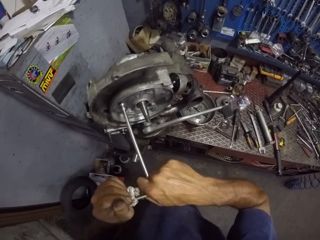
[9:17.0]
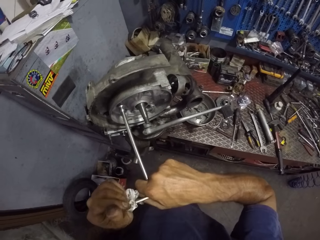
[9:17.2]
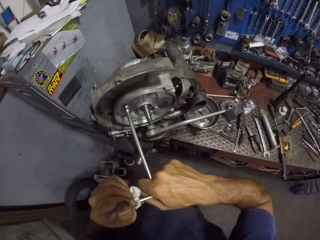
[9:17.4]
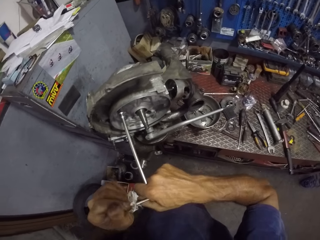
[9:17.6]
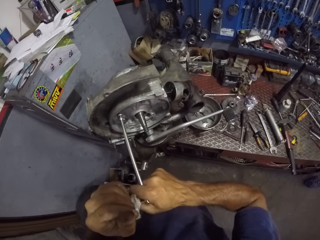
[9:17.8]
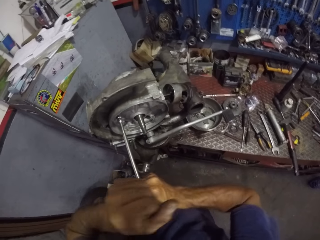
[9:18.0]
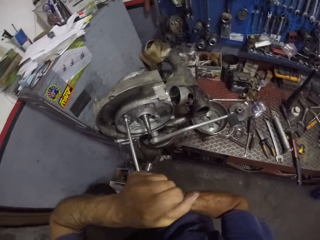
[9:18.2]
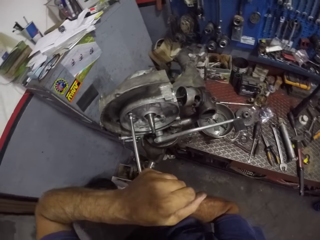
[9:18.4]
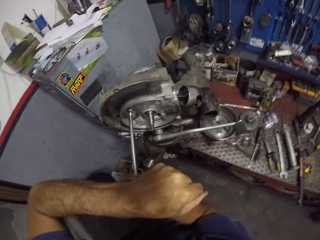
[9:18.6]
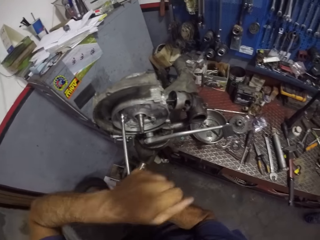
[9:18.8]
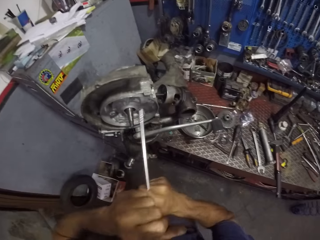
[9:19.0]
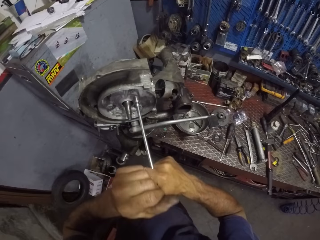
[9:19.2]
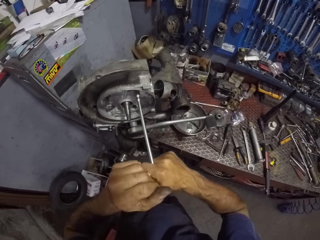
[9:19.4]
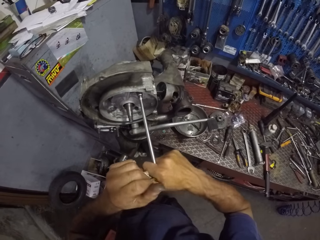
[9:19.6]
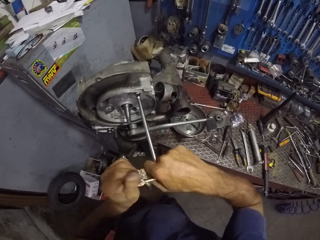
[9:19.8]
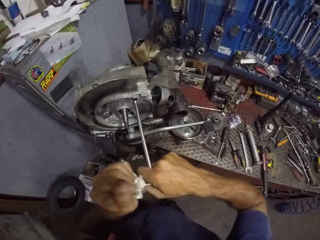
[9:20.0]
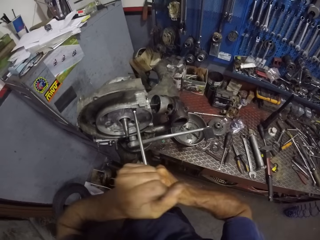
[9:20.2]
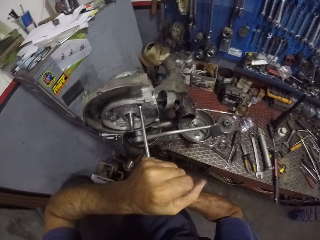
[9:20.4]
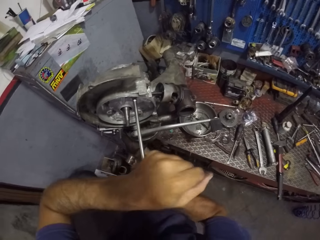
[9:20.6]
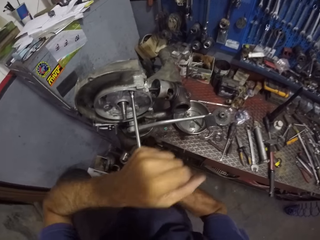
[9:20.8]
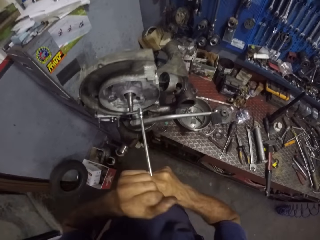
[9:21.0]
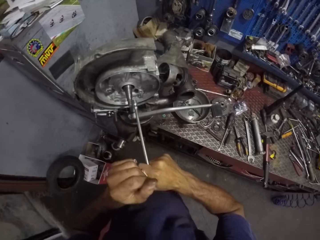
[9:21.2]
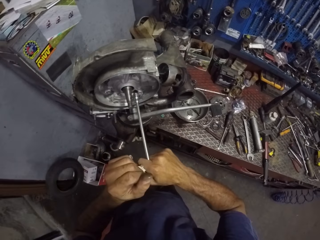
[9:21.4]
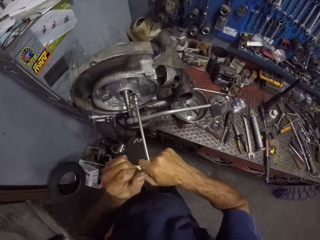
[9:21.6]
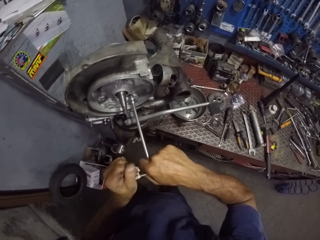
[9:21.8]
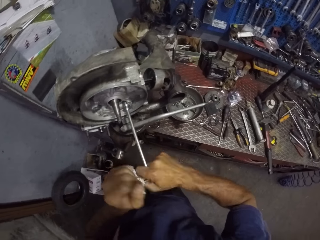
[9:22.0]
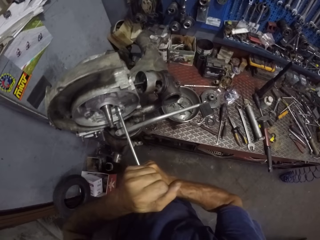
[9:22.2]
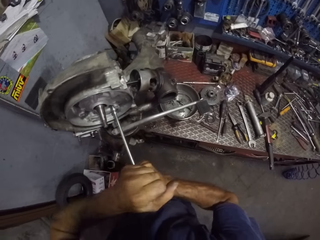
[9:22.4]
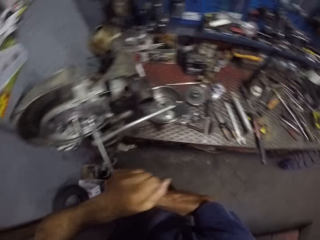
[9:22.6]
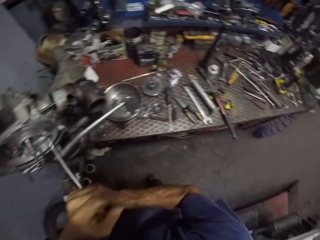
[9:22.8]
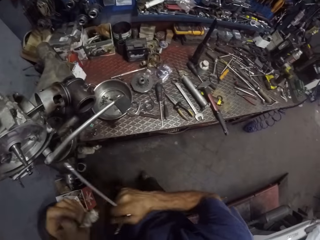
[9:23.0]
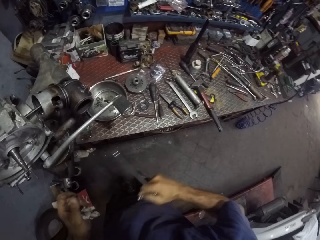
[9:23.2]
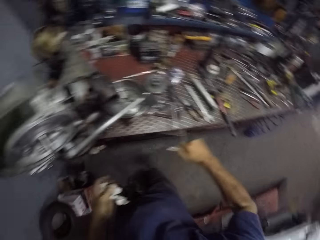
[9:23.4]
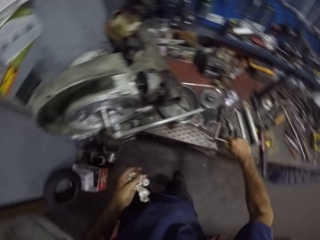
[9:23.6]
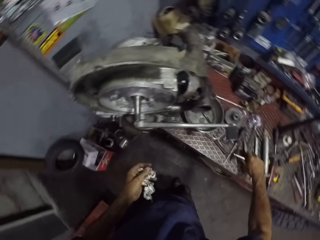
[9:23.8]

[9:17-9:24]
The camera wearer tightens the bolt on the engine with the wrench using both hands repeatedly.

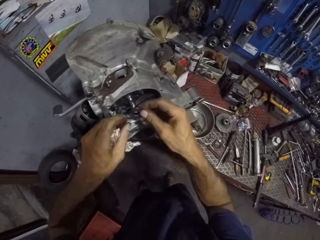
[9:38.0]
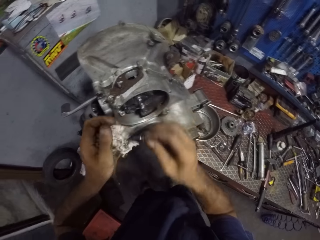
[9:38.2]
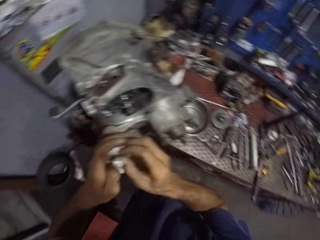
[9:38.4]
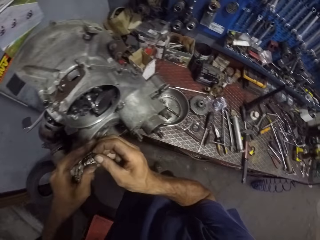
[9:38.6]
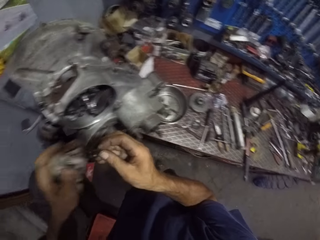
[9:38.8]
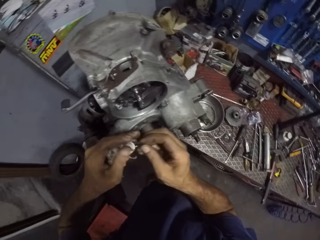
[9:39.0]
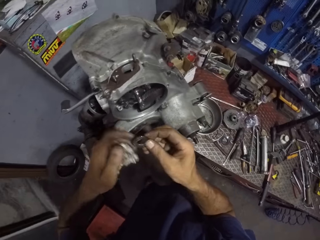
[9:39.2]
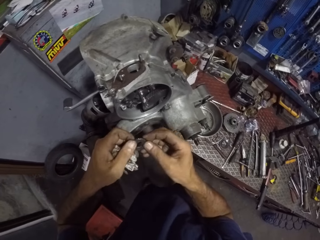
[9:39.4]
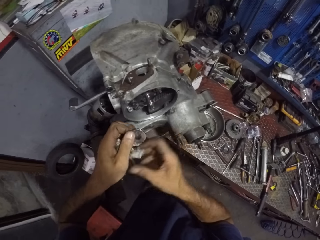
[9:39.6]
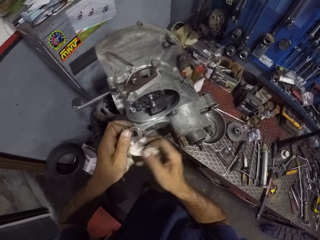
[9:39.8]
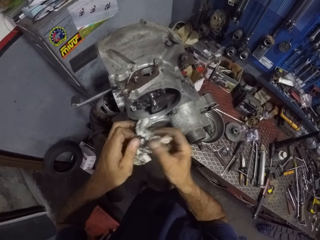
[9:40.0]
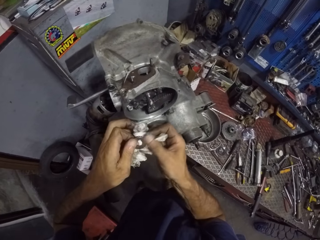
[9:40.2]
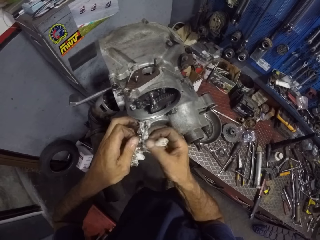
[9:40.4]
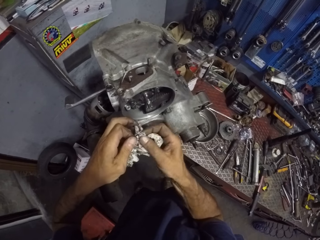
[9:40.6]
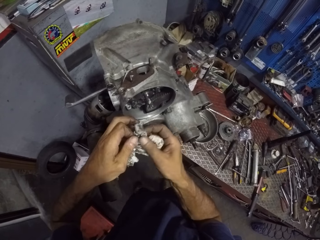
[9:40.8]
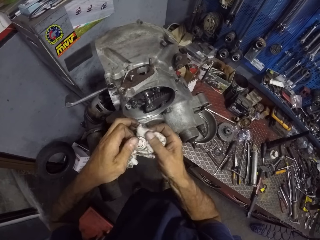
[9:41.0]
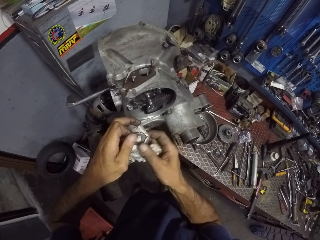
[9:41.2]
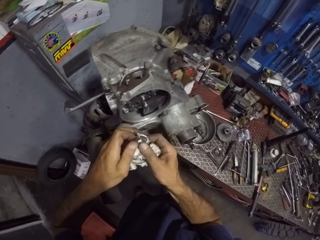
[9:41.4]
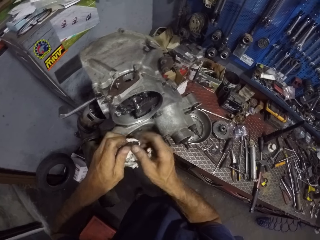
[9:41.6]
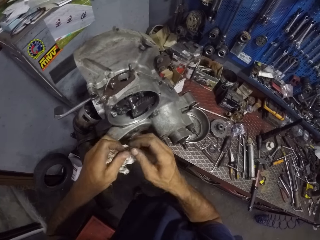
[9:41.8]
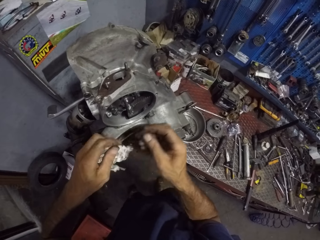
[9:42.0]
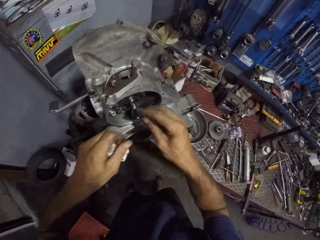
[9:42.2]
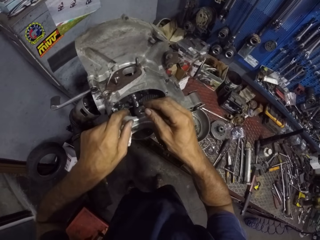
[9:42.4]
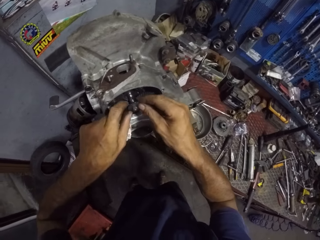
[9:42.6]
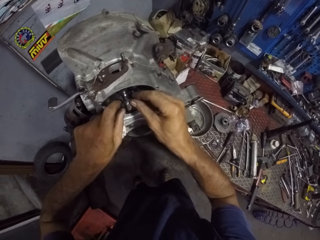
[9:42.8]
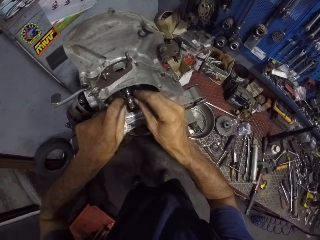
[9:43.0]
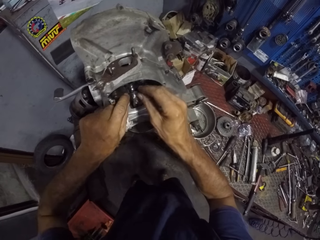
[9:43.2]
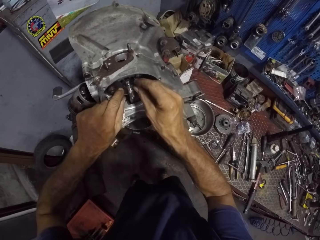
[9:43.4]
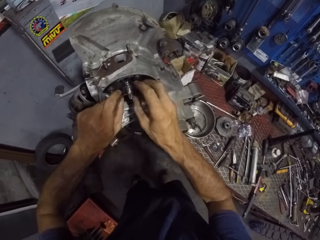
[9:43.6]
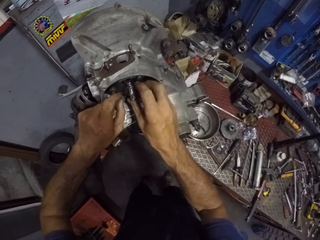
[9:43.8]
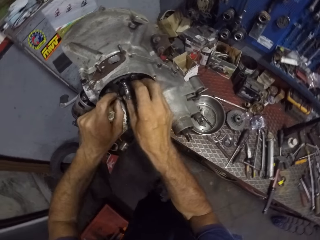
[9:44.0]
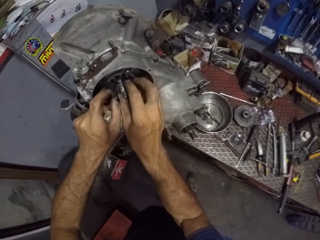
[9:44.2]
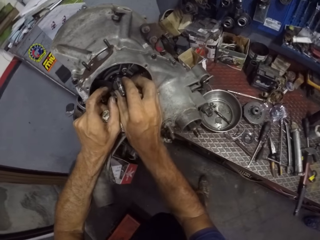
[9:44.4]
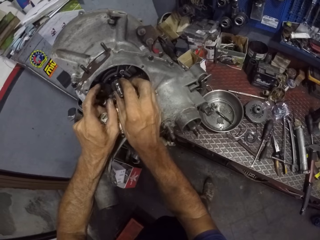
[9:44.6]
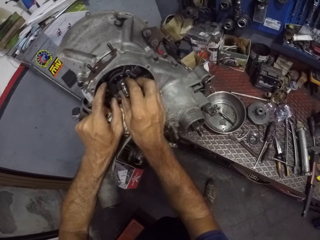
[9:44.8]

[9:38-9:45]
The camera wearer cleans the nut with the tissue using both hands. They place the nut on a bolt on the gear axle using both hands.

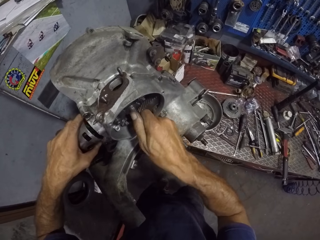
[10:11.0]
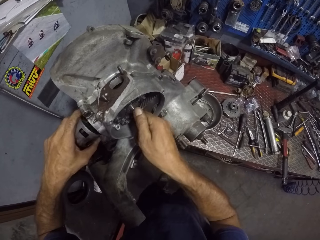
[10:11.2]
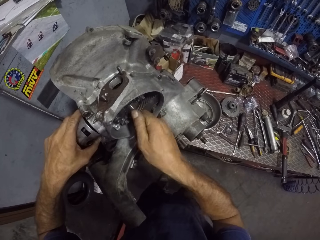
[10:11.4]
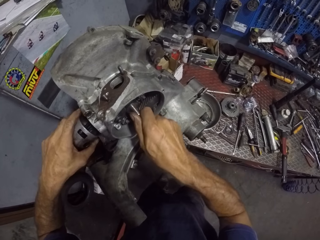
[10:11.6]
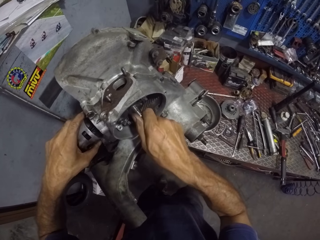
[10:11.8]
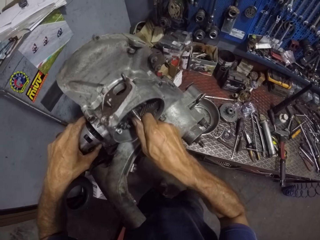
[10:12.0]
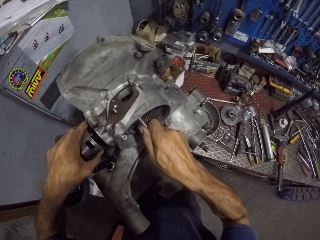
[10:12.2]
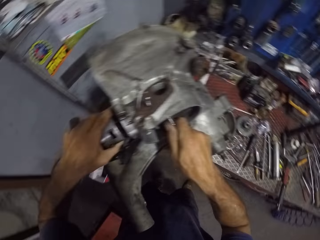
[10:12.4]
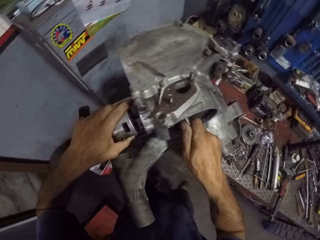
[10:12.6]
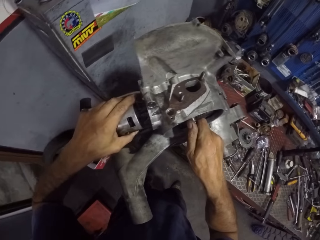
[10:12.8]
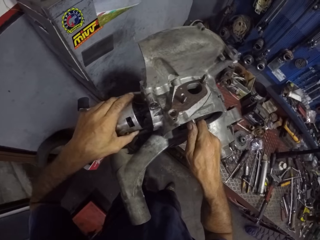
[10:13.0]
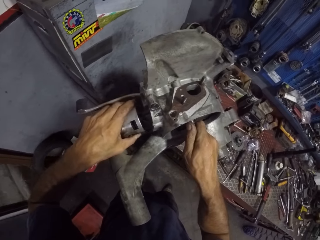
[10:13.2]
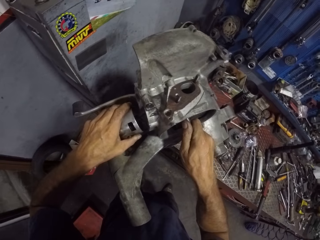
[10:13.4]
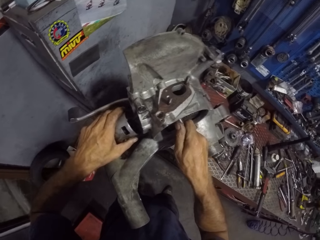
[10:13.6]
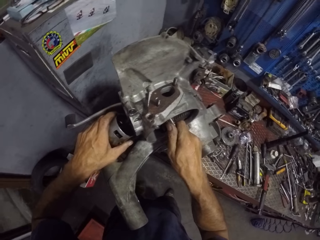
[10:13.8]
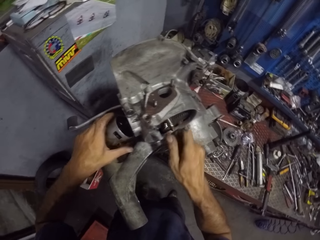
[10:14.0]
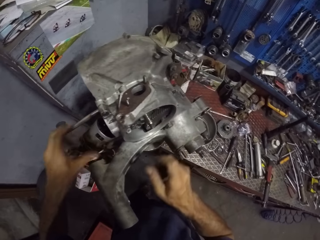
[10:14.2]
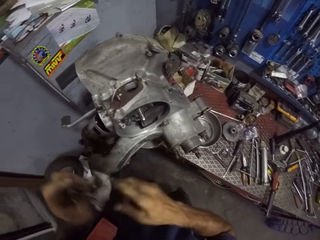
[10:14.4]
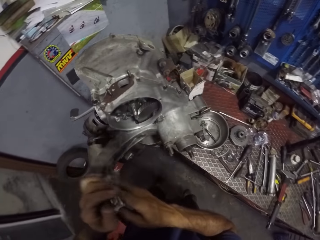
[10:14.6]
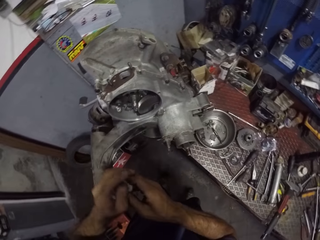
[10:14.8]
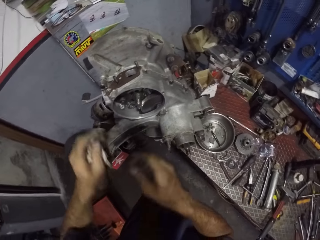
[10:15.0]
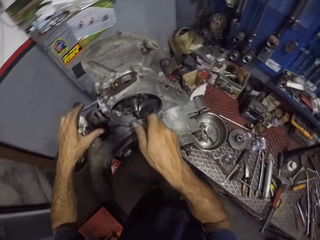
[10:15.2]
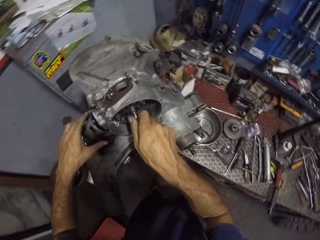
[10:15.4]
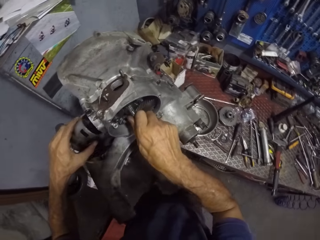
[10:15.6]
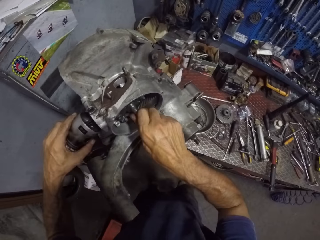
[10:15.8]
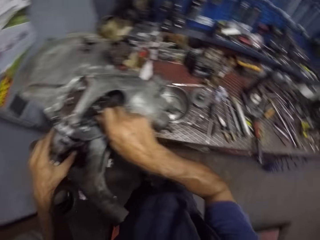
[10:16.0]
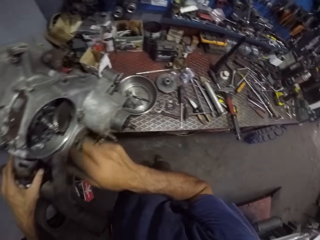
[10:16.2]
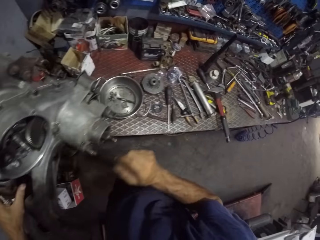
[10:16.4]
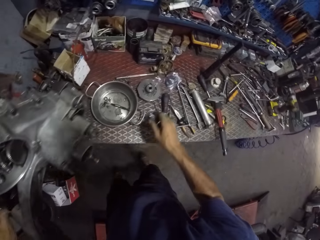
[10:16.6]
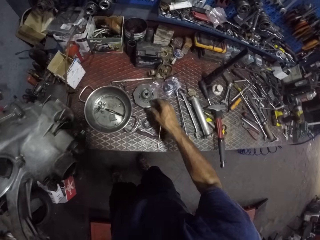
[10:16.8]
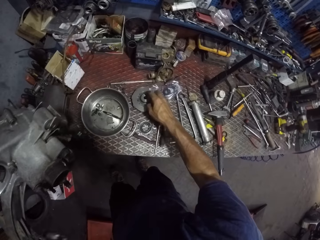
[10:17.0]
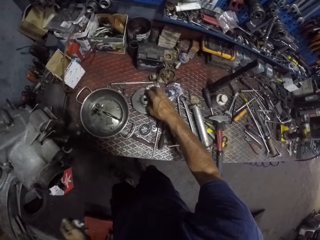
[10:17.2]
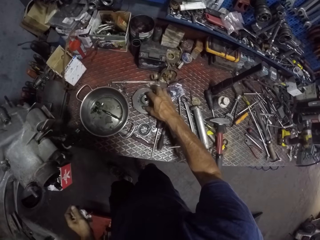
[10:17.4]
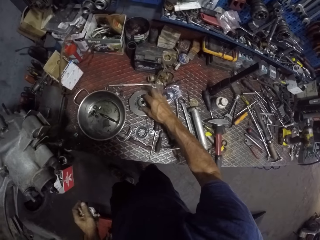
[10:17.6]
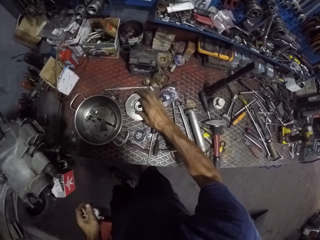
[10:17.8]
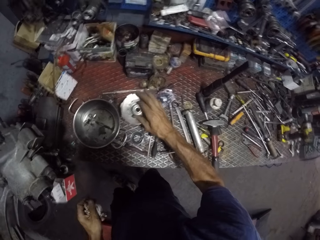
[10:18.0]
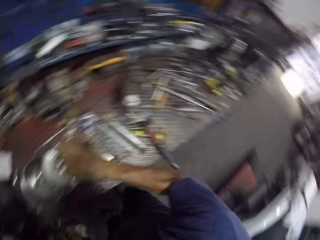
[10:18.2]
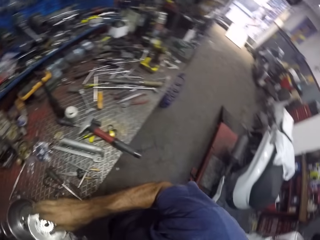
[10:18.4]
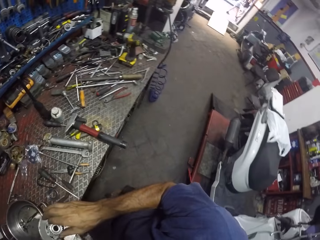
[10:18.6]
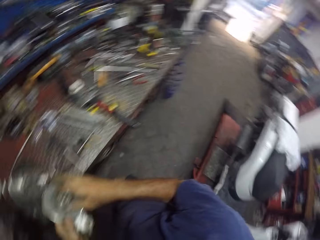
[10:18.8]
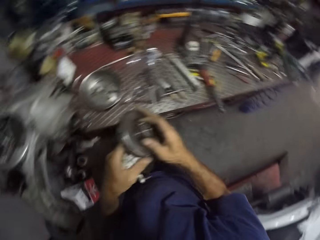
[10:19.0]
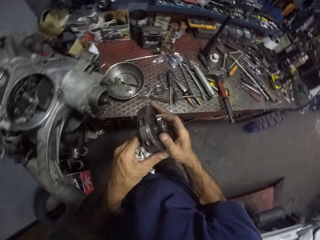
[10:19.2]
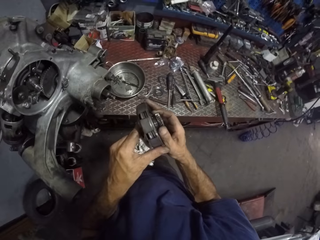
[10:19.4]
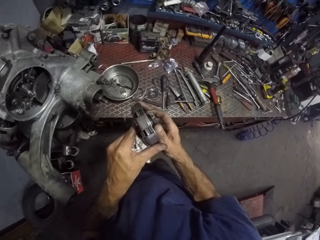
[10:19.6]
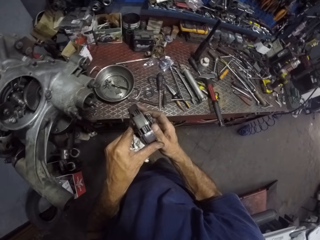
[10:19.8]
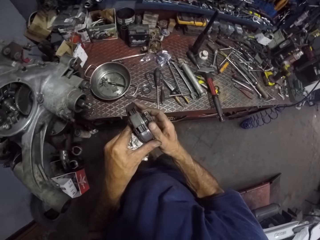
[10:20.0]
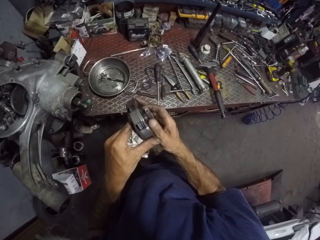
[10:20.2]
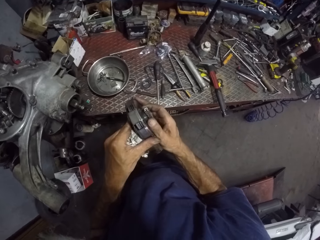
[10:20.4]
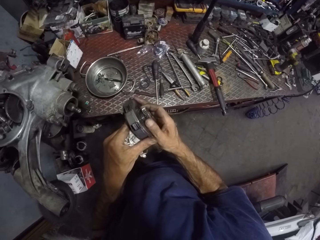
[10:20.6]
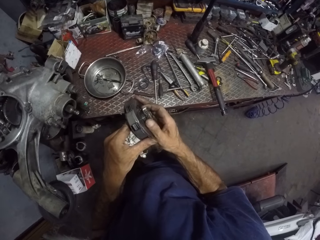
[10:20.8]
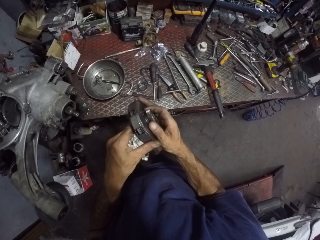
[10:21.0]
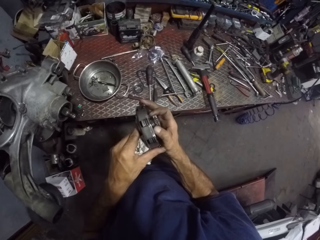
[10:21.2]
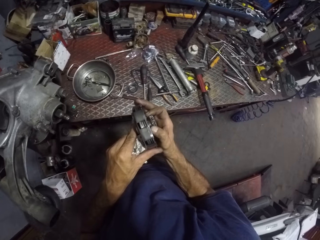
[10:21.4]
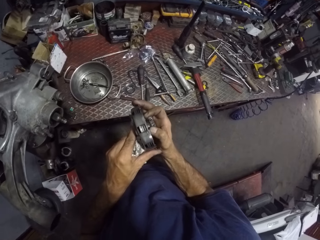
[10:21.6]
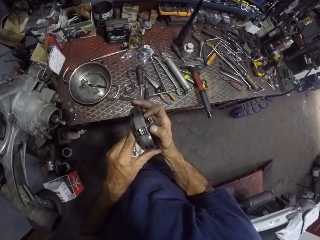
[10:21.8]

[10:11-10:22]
The camera wearer holds something with the left hand. He cleans his right hand on the tissue in his left hand. He holds the shaft of the gear axle with his right hand. He holds the crankshaft with his left hand. He picks something on the clutch on the table with his right hand. He holds the clutch with both hands. He looks at something.
